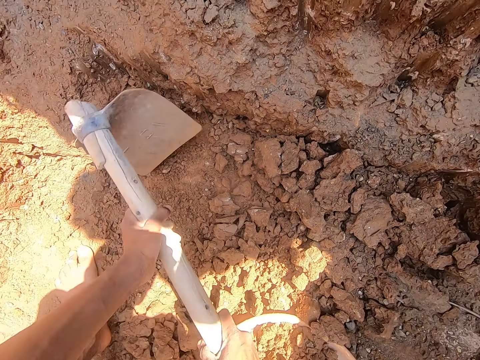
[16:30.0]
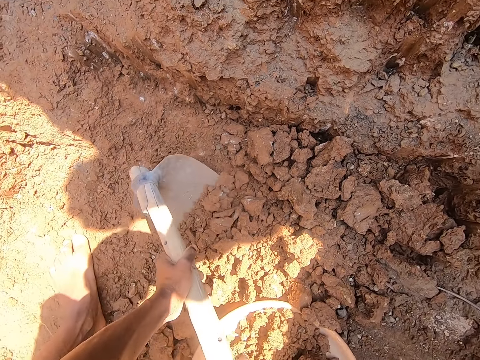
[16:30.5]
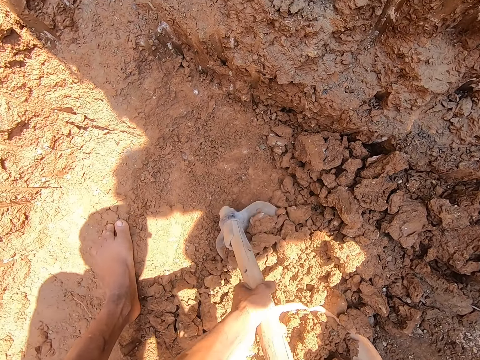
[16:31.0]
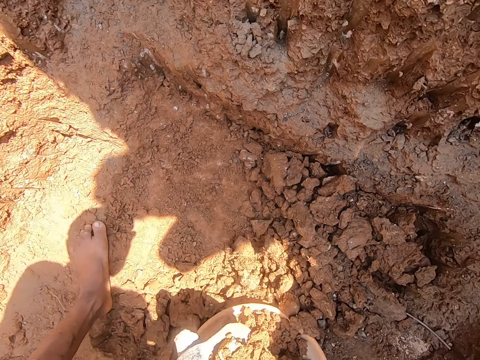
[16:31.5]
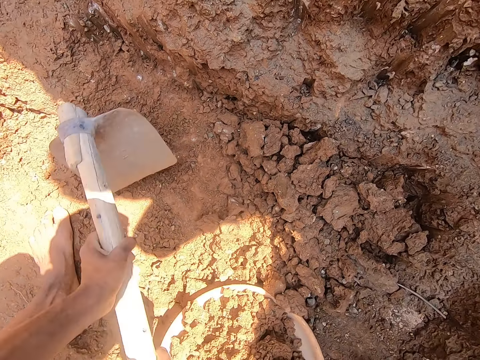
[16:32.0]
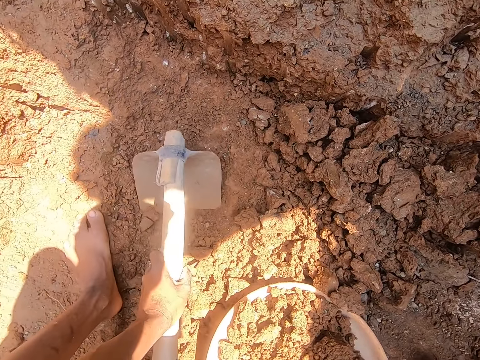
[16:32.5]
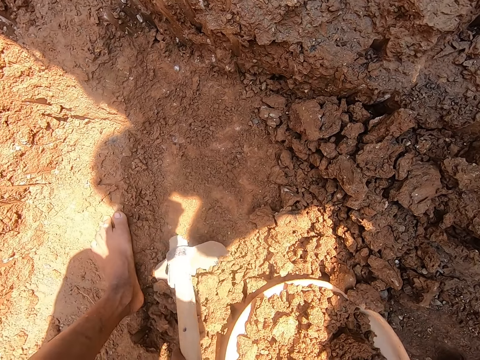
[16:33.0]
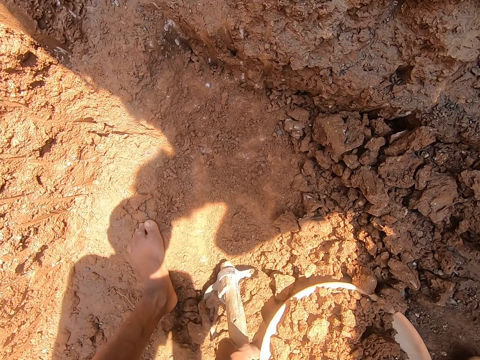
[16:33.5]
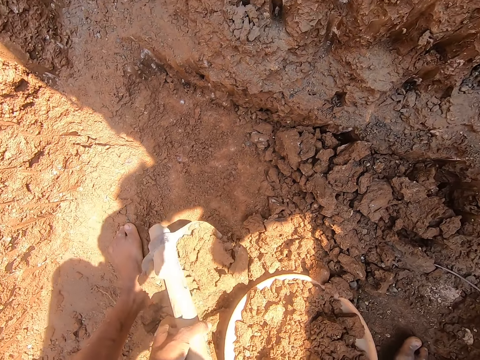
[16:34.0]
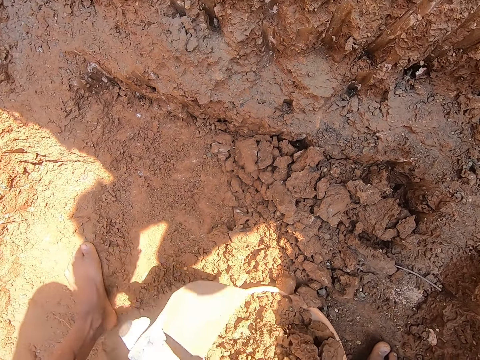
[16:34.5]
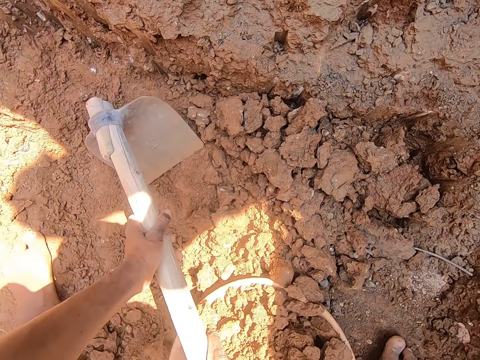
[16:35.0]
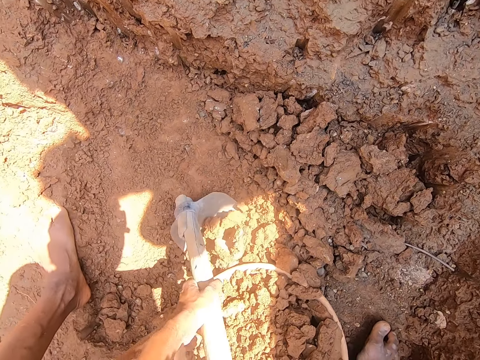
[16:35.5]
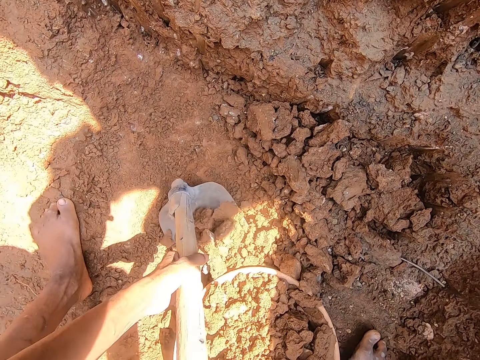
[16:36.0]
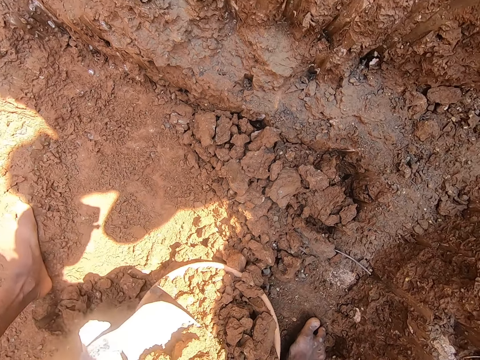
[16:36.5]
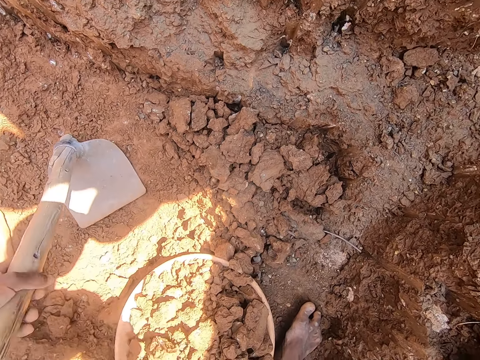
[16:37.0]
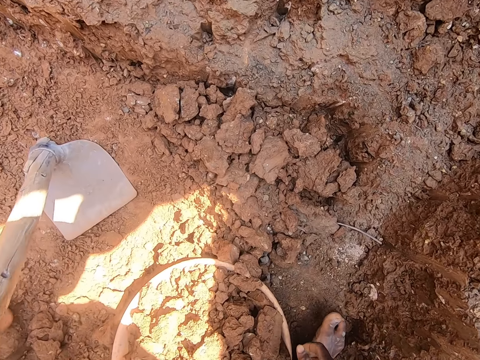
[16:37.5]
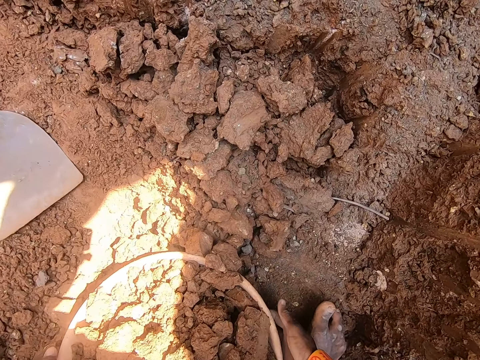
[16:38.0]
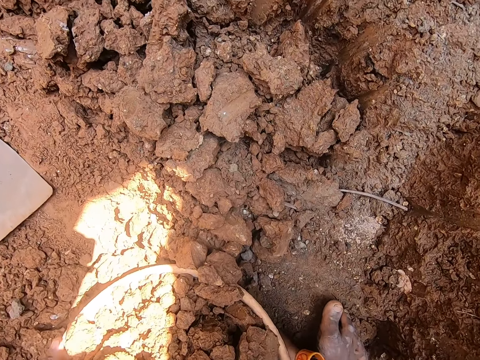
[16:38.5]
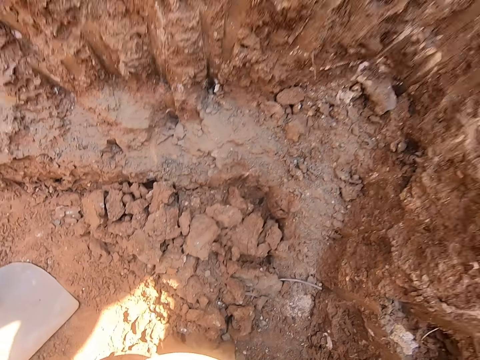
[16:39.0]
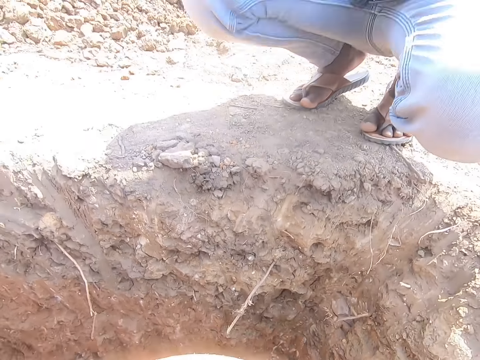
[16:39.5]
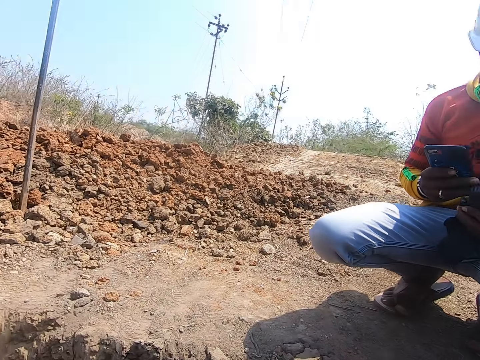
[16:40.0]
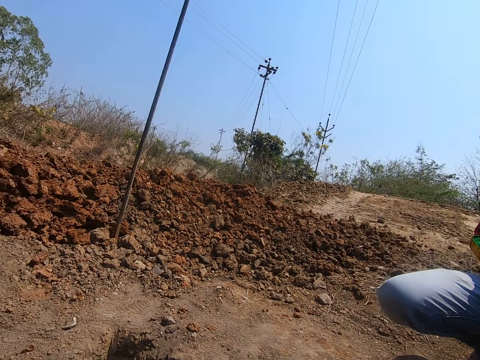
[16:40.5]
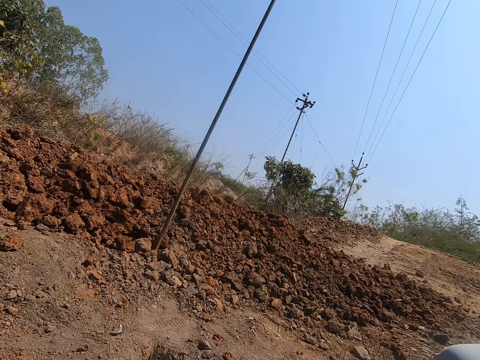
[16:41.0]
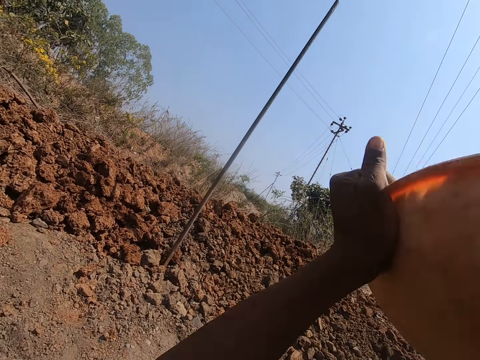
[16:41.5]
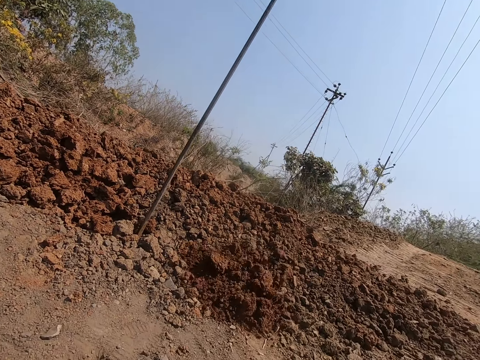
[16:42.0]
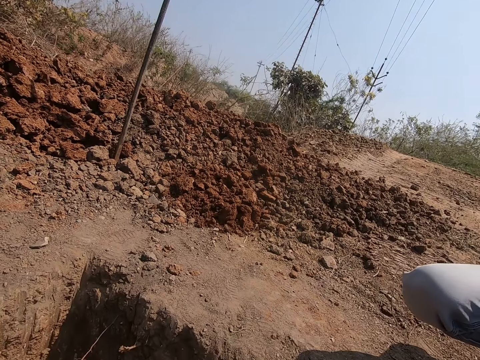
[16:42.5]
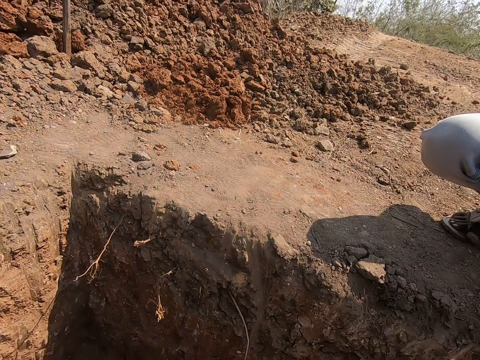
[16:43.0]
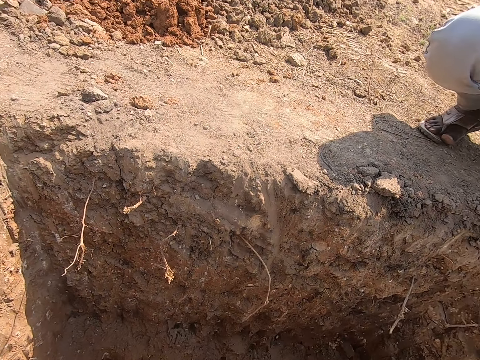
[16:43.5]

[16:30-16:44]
The camera wearer packs stones from the ground with the hoe in his hands. He pours the stone in the mortar pan. He packs stones from the ground with the hoe in his hands. He pours the stone in the mortar pan. He packs stones from the ground with the hoe in his hands. He pours the stone in the mortar pan. He drops the hoe on the ground with his left hand. He carries the mortar pan from the ground with his hands. He walks. He pours the stones in the mortar pan on the ground with his hands.

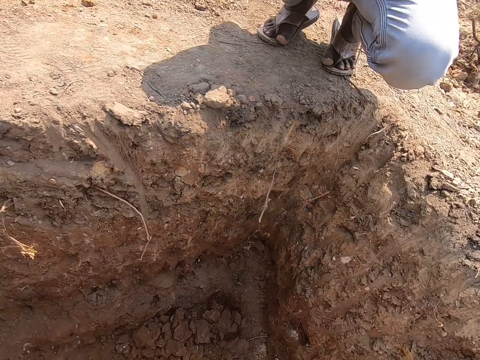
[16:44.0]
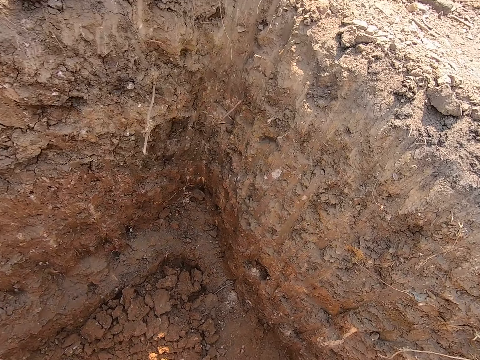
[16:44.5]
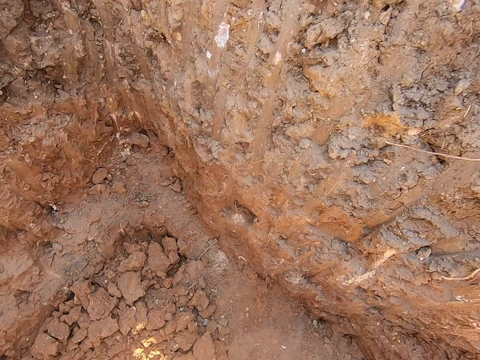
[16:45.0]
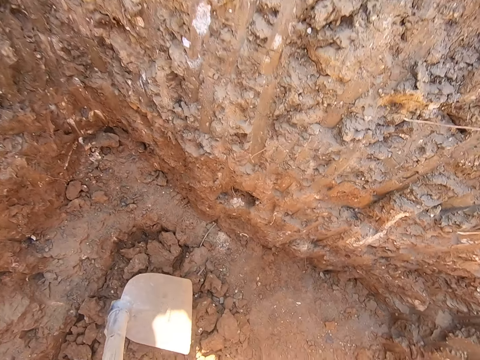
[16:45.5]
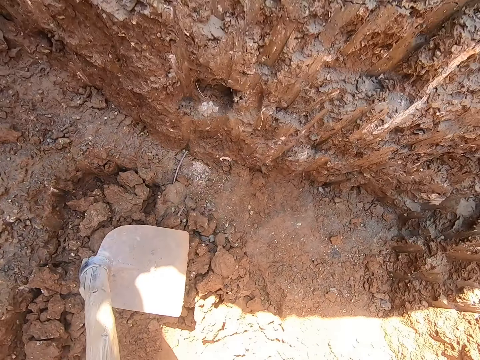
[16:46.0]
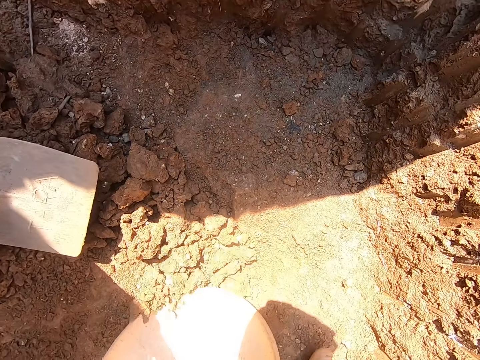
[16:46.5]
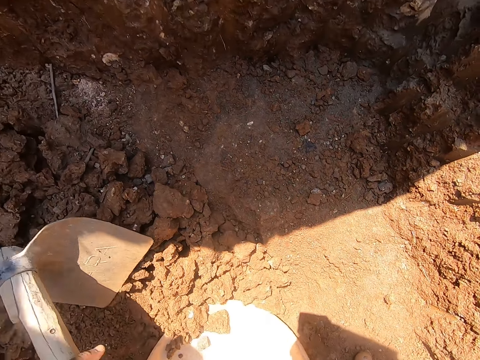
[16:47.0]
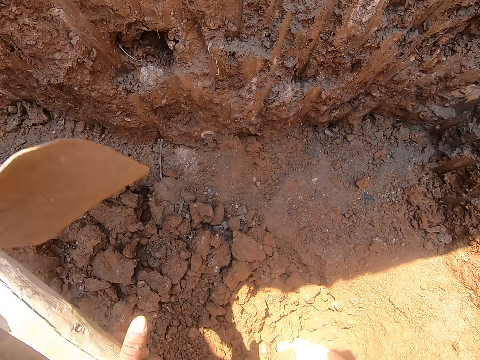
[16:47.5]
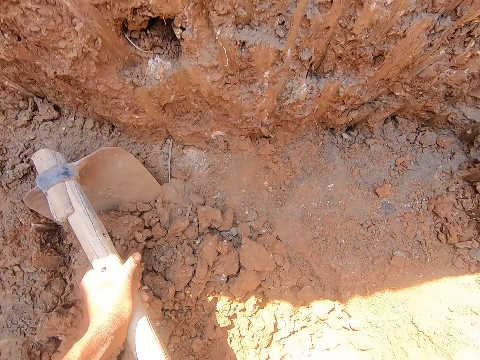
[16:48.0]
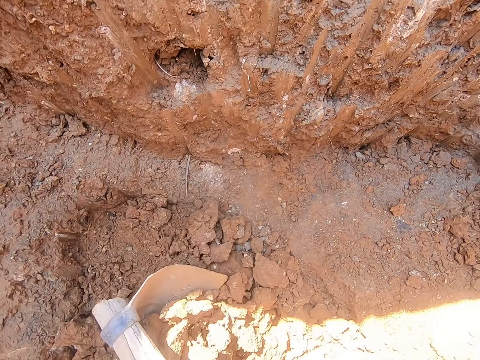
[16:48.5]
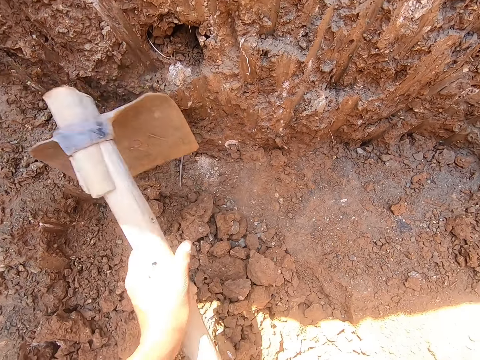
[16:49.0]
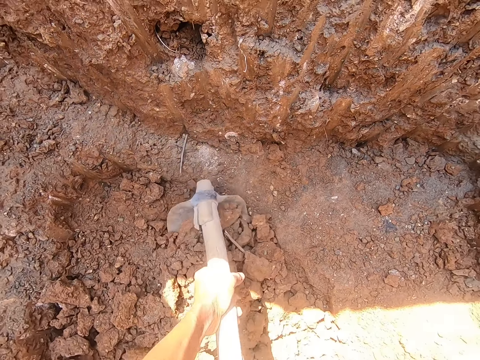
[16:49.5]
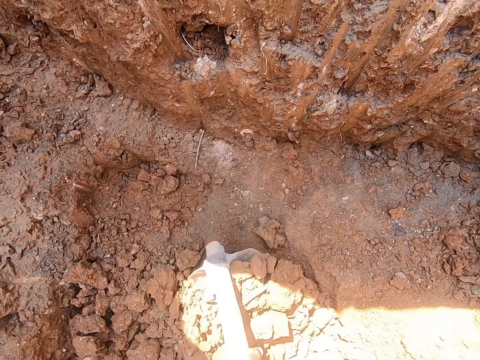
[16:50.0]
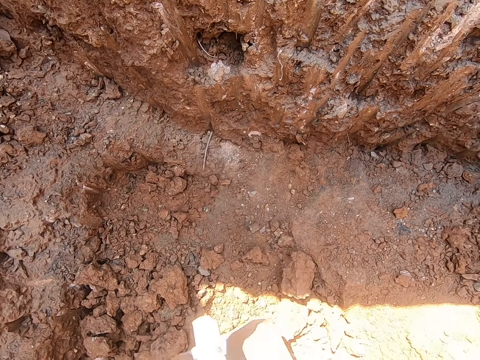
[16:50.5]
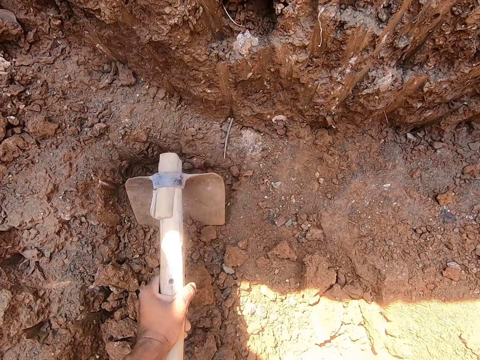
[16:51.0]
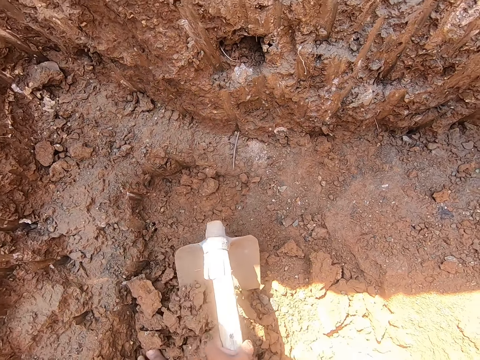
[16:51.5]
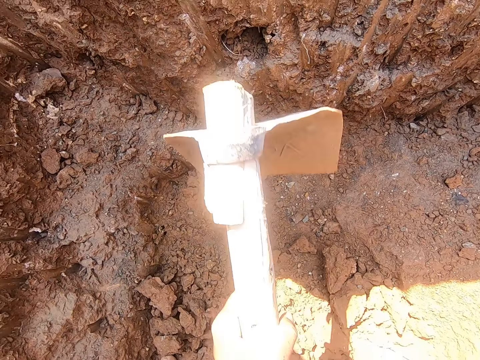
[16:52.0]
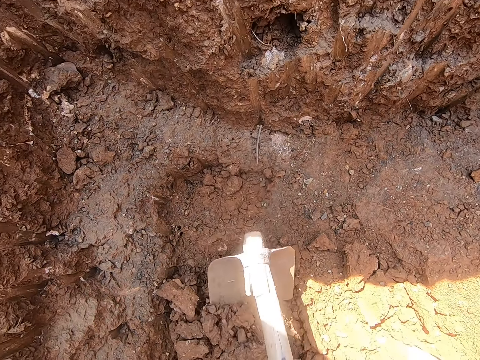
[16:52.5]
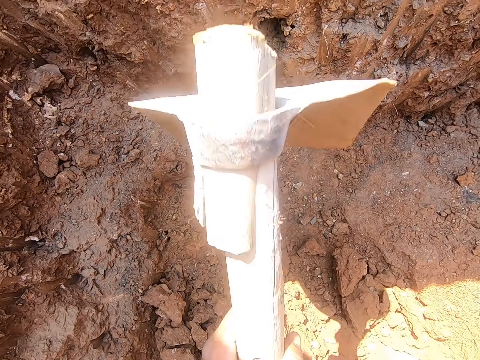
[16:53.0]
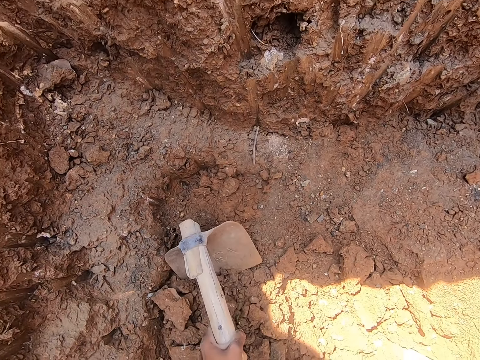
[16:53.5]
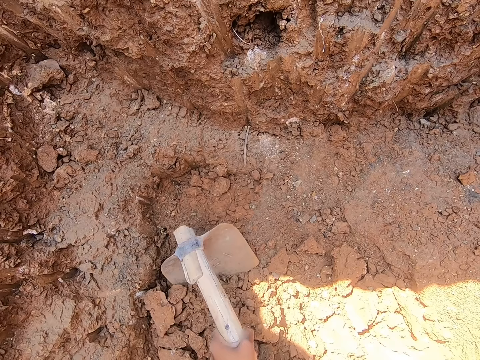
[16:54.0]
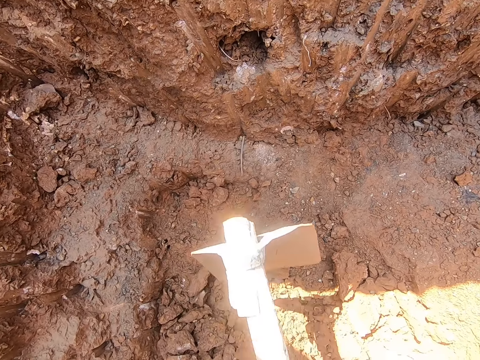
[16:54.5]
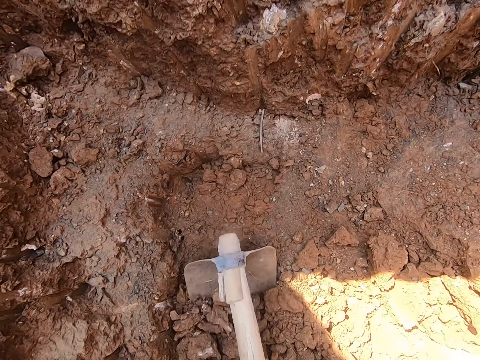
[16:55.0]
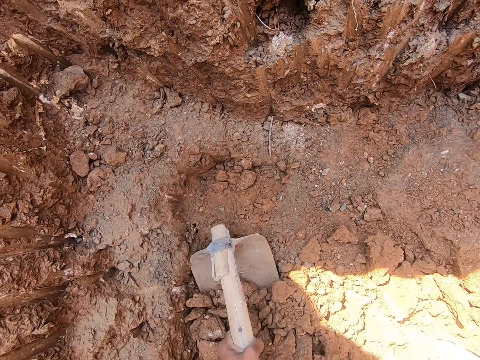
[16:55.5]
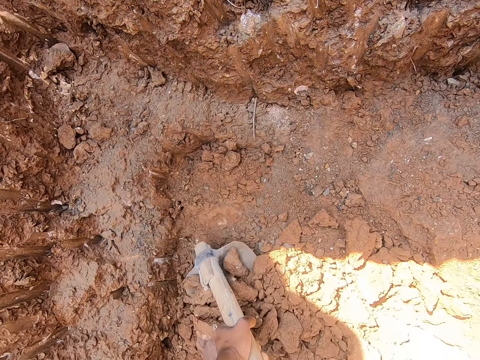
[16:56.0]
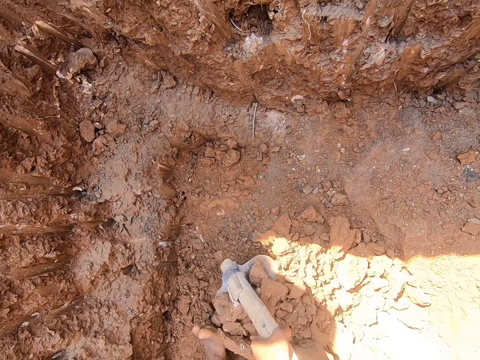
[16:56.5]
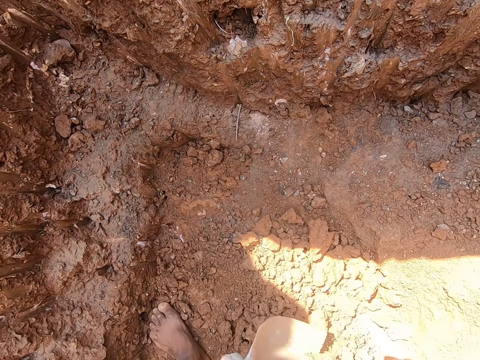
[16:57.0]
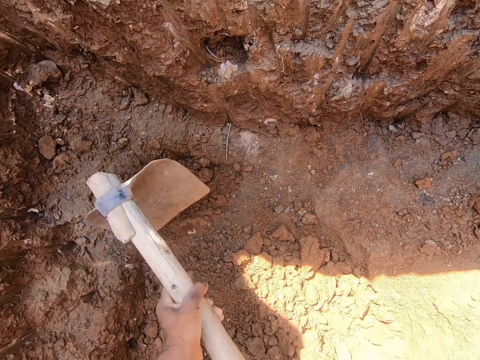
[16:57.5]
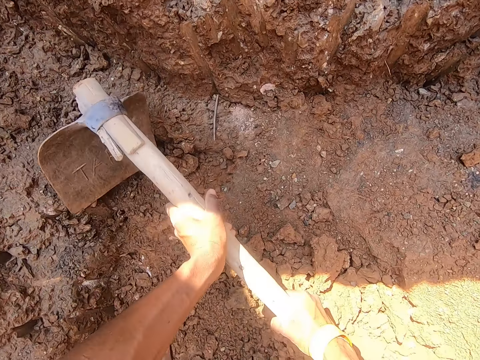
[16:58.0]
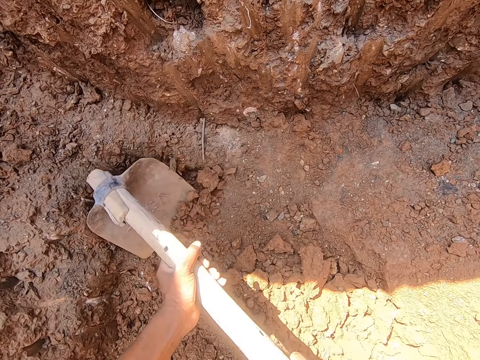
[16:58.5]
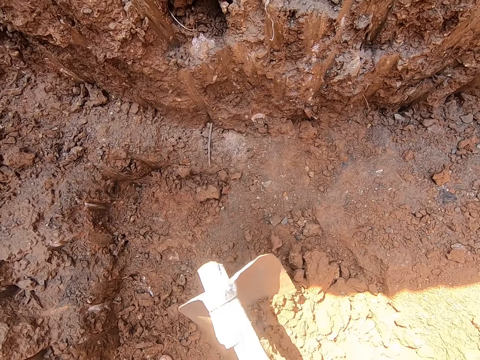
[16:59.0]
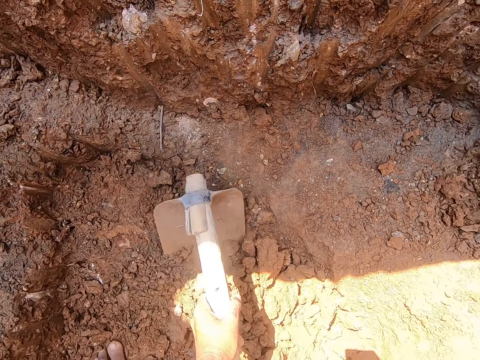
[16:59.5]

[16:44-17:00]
The camera wearer walks. He drops the mortar pan on the ground with his right hand. He picks up the hoe from the ground with his left hand. He digs the ground with the hoe in his hands. He packs stones into the mortar pan with the hoe in his hands. He does it again.
